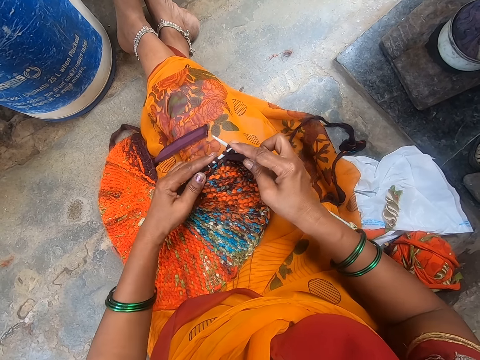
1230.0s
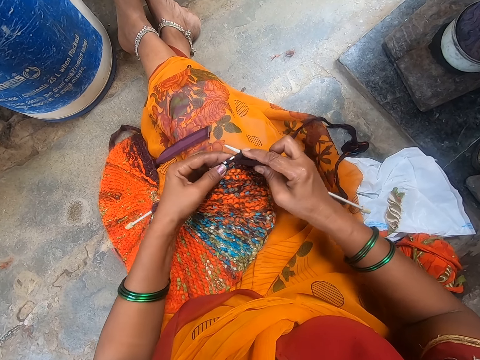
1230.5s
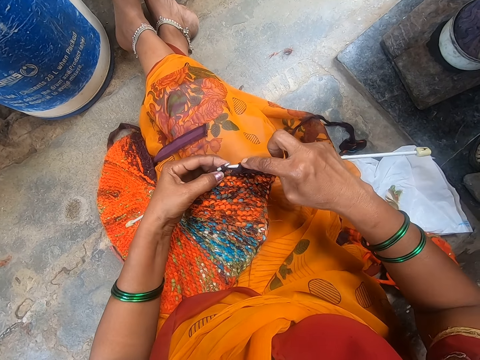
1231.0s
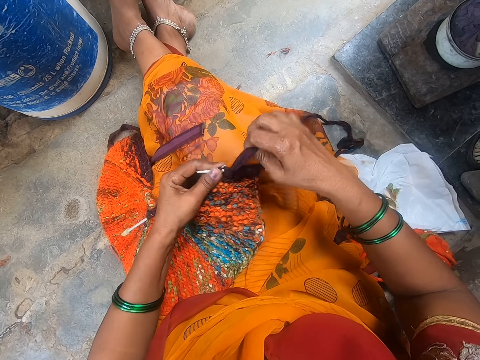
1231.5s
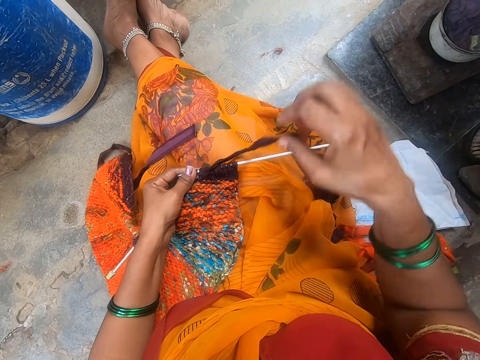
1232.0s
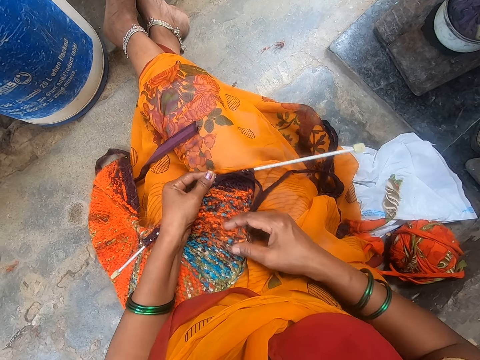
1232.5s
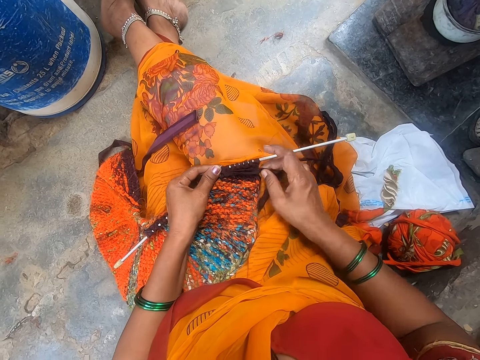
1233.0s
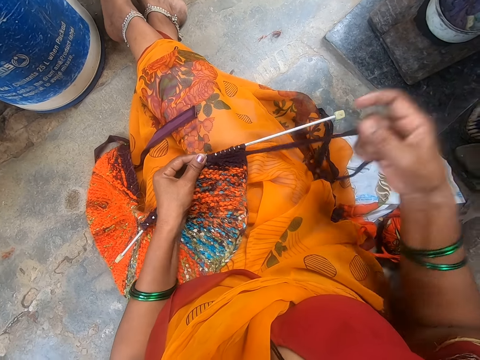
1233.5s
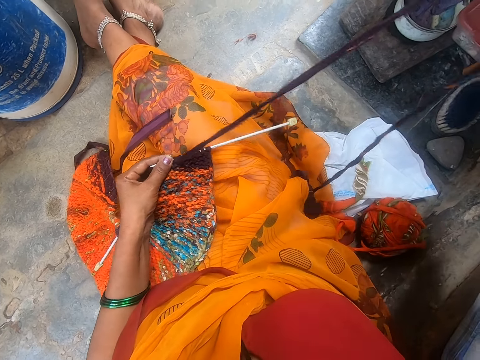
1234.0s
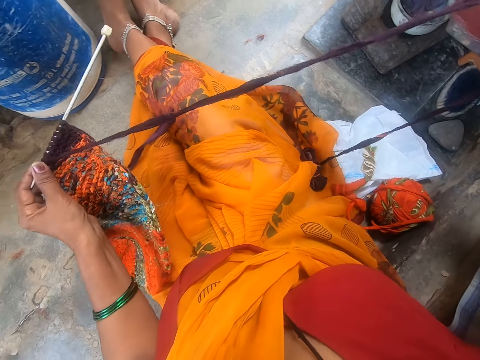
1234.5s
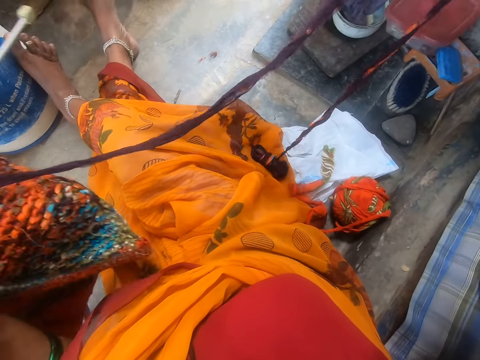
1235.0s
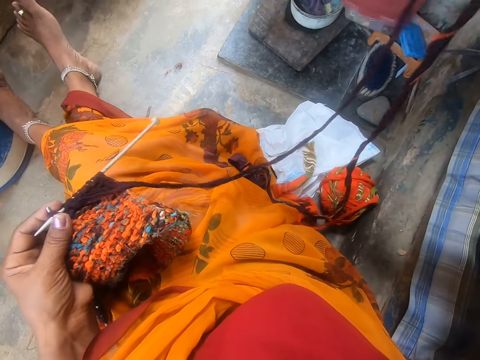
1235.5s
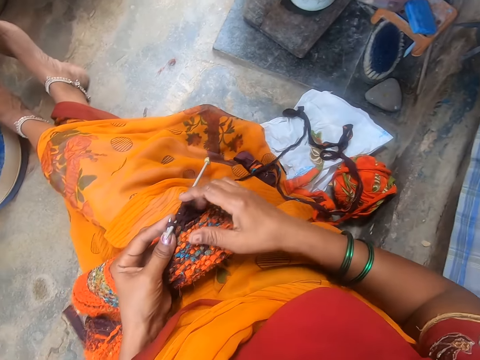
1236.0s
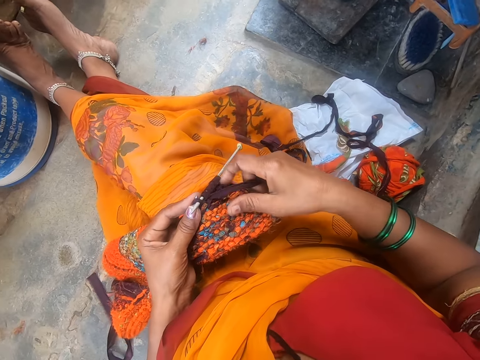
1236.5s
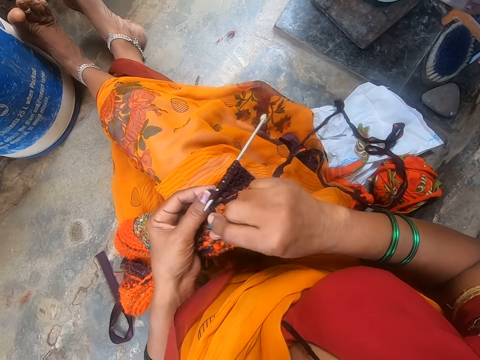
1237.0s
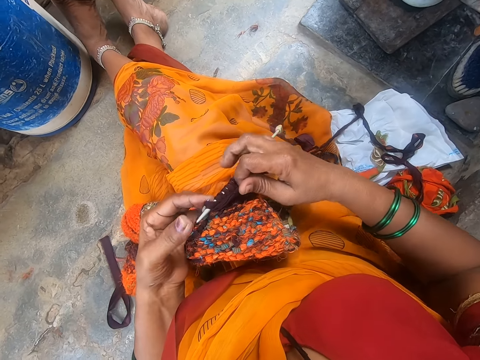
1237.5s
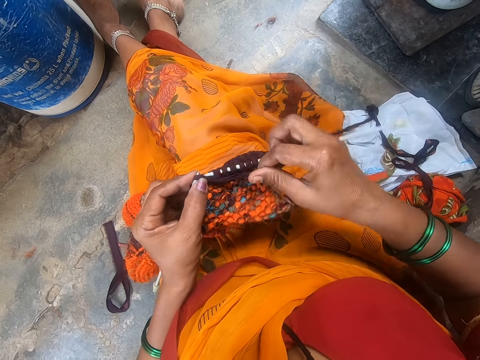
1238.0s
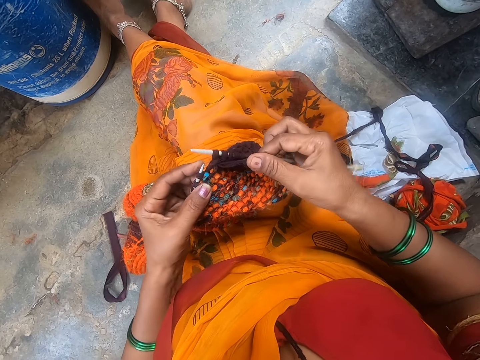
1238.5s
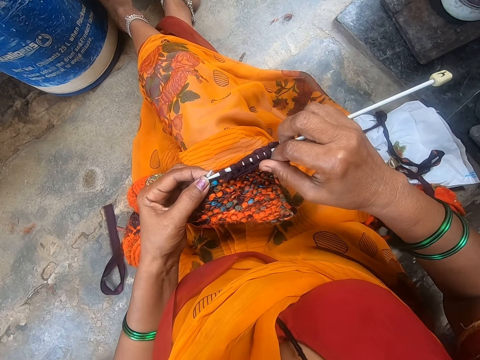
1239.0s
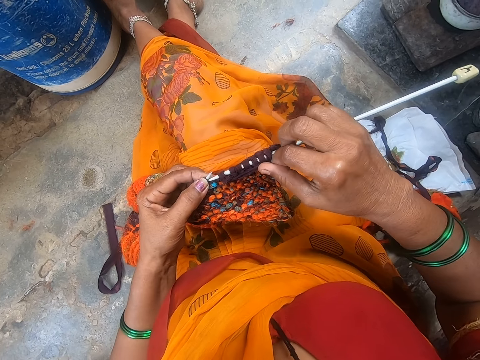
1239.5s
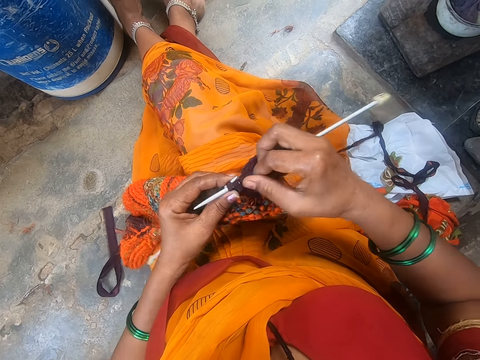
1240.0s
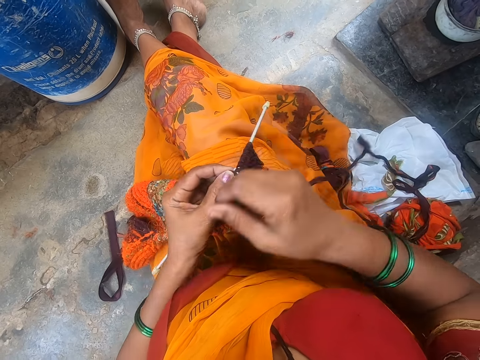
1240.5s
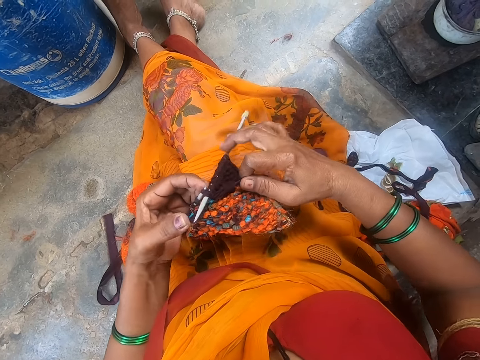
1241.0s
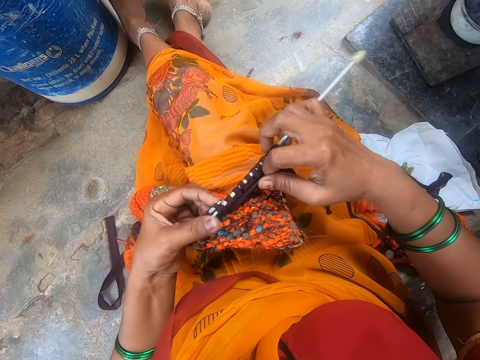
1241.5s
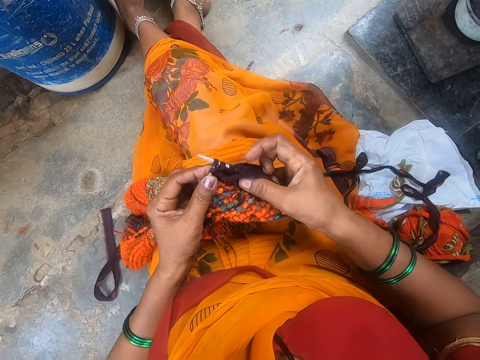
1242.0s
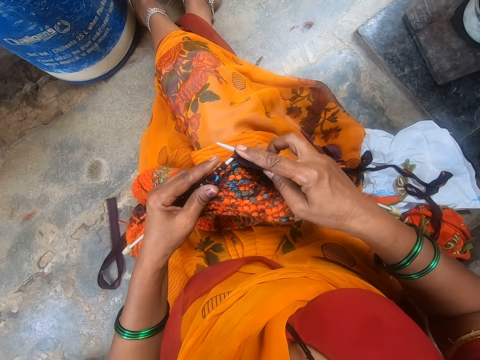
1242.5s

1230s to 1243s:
The camera wearer tightens the thread. They straighten the wool thread. They crochet the fabric. They knit the cloth.

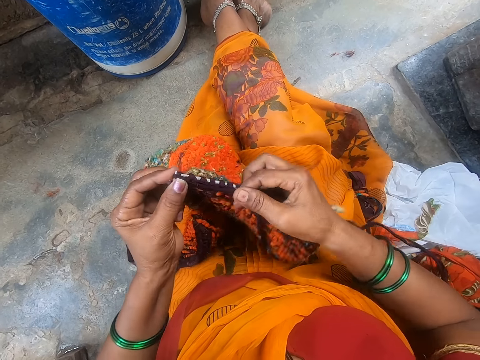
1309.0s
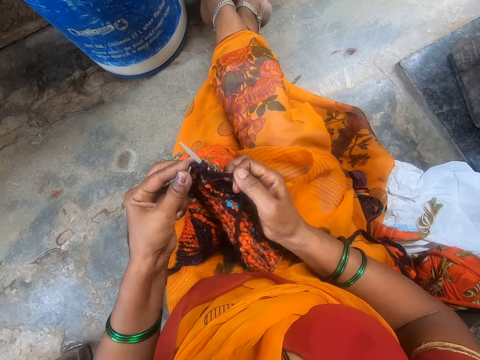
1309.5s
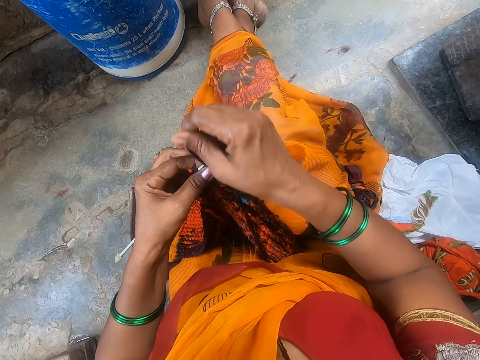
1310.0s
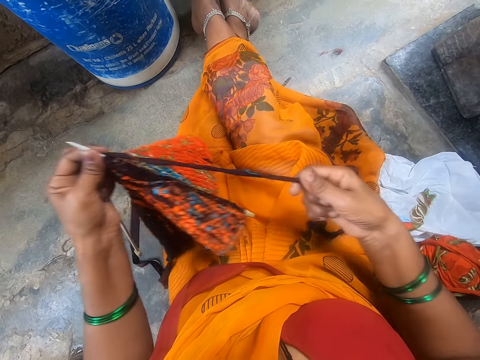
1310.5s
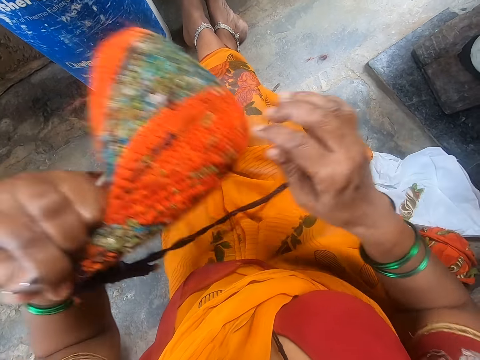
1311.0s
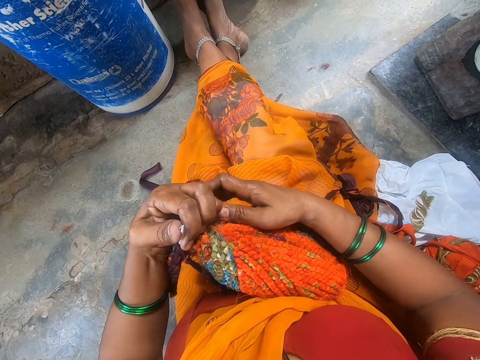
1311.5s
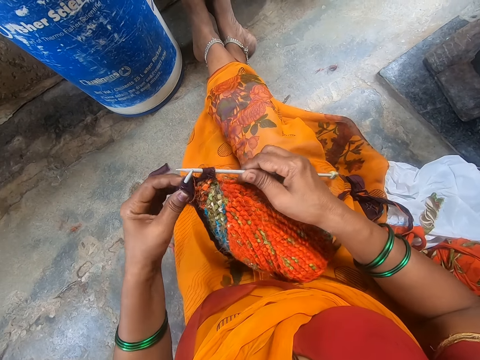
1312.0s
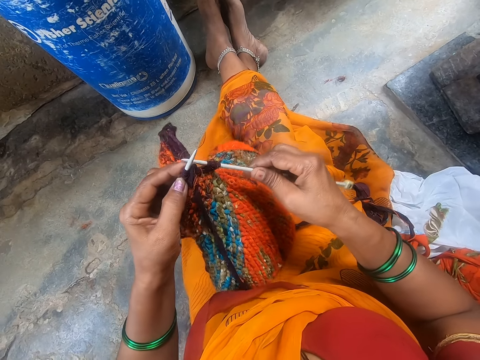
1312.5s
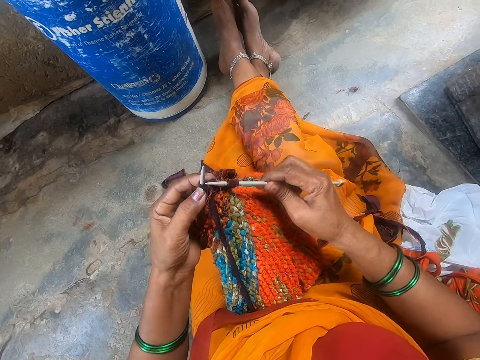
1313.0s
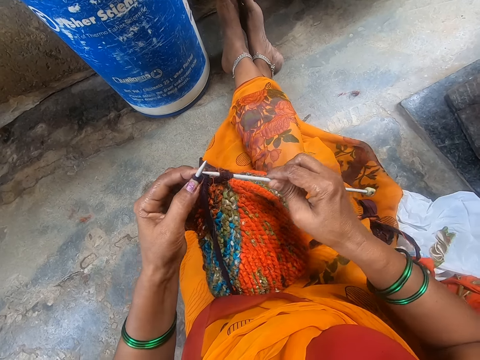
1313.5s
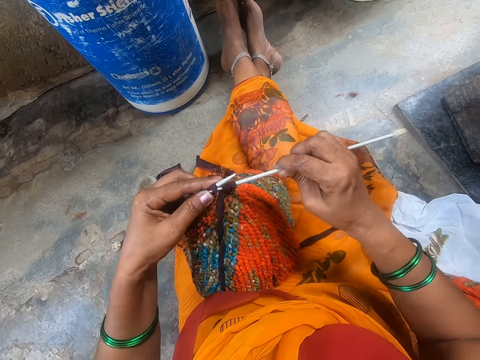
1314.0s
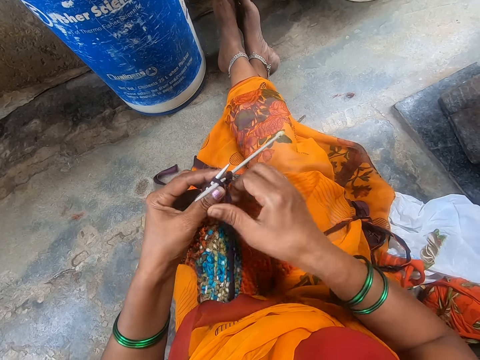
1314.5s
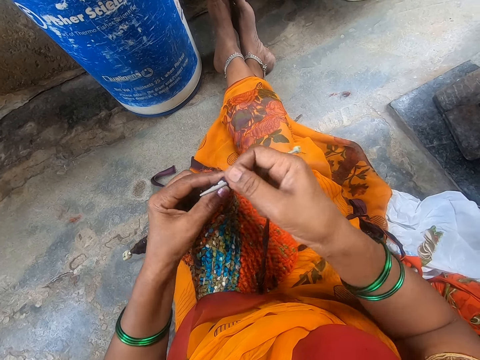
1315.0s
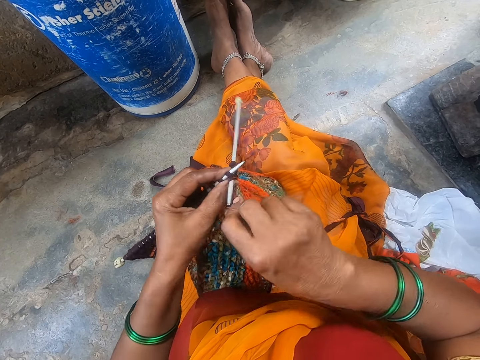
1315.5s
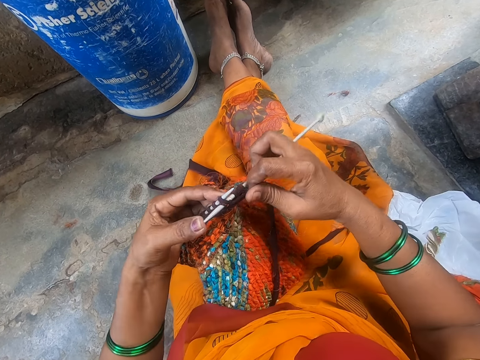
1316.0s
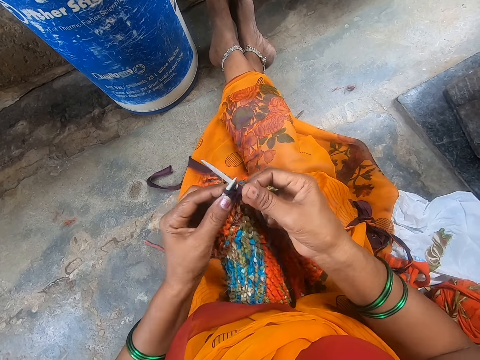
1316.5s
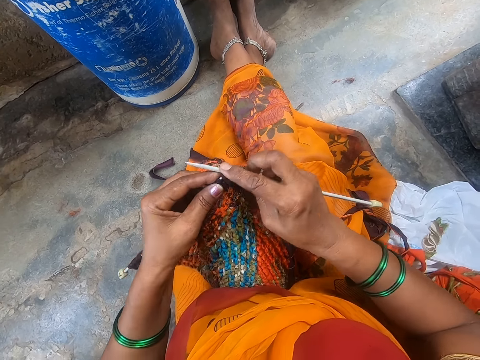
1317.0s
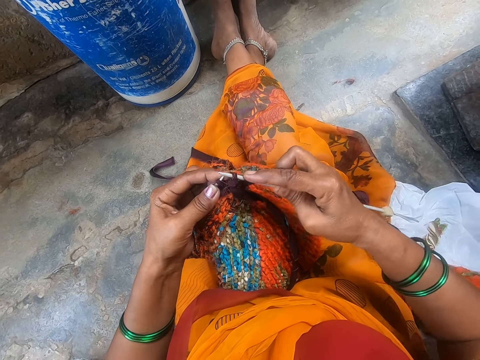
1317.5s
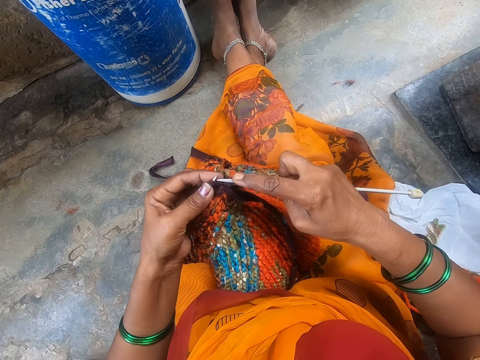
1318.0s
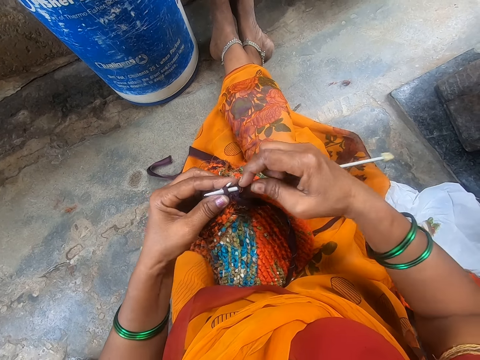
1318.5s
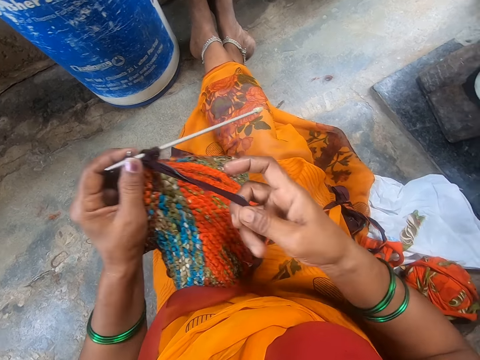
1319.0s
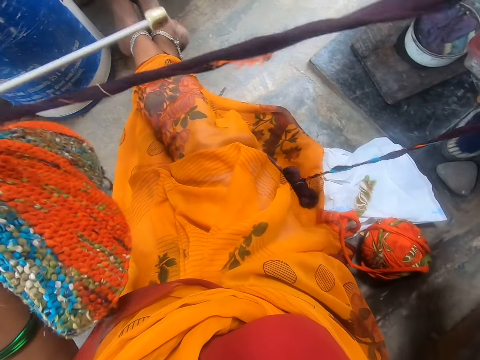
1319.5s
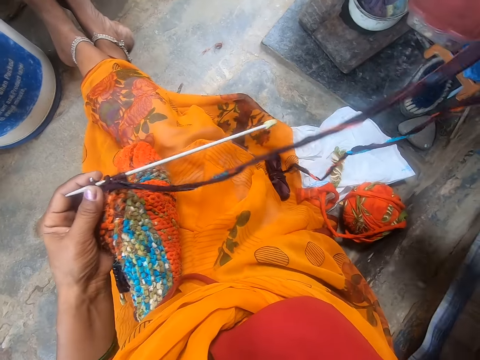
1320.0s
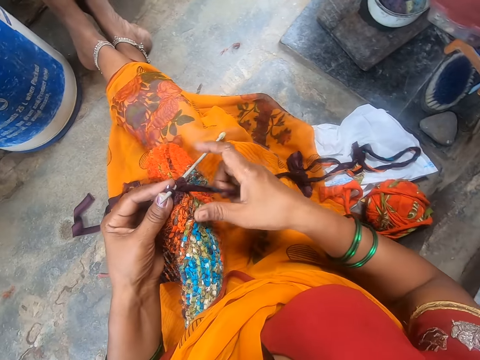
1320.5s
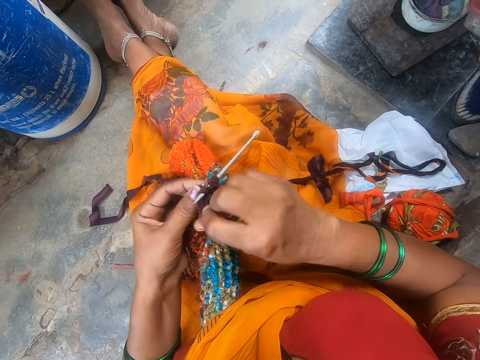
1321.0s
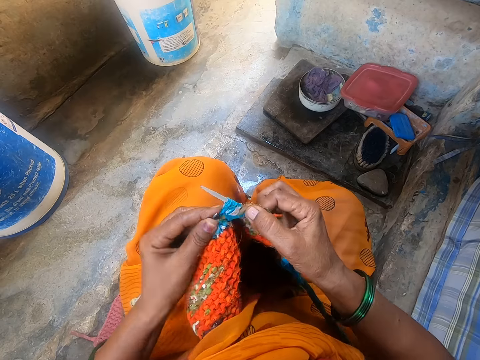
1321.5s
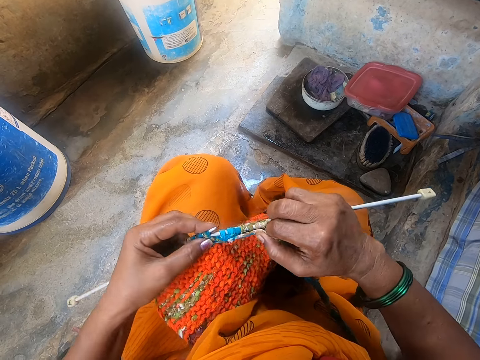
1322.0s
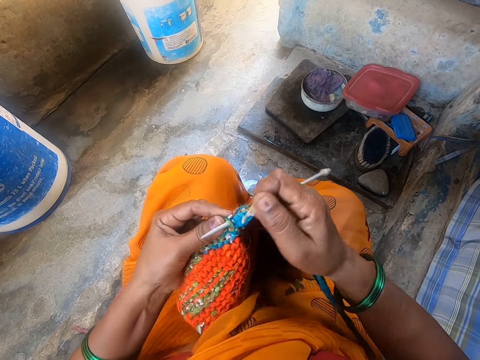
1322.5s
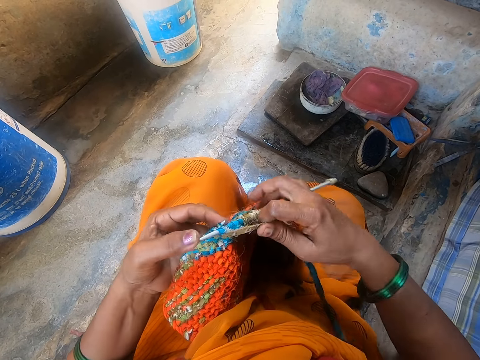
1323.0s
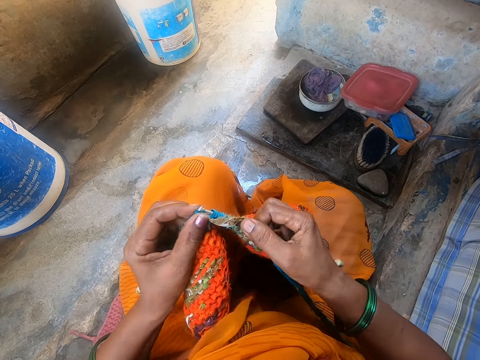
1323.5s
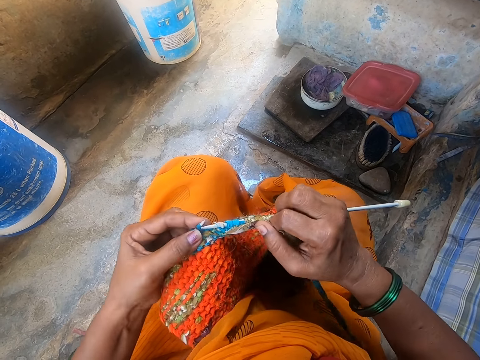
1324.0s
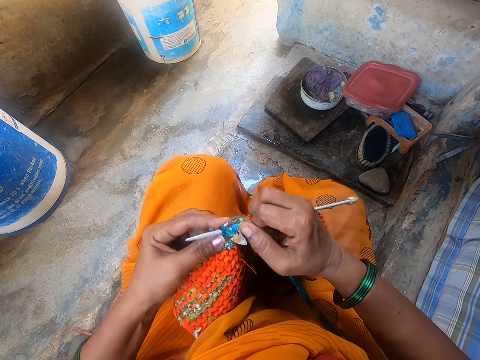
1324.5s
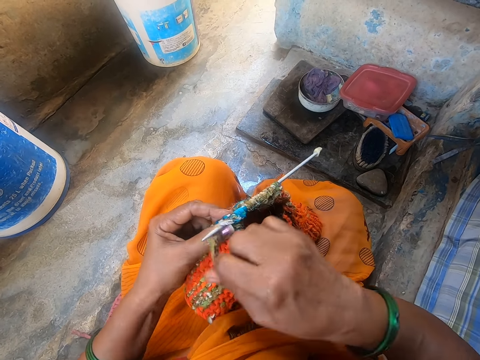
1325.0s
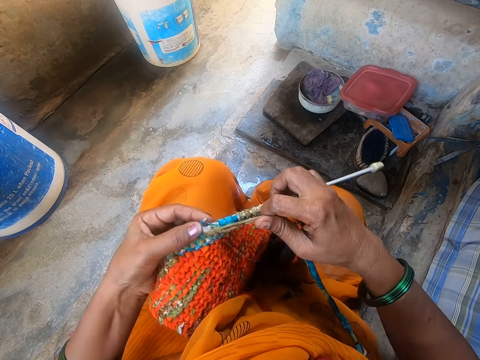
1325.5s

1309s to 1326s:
The camera wearer straightens the wool thread. They hold the knitting needles. They crochet the fabric. They knit the cloth. They straighten the wool thread. They knit the cloth. They crochet the fabric.
